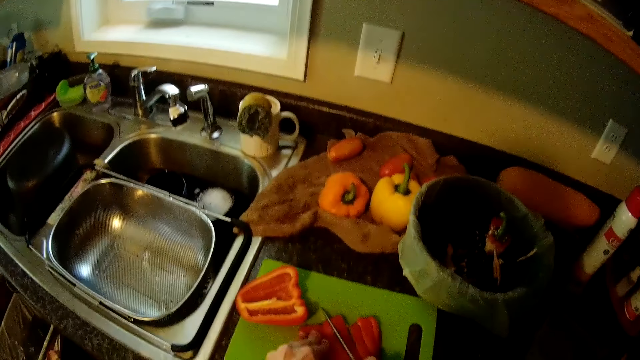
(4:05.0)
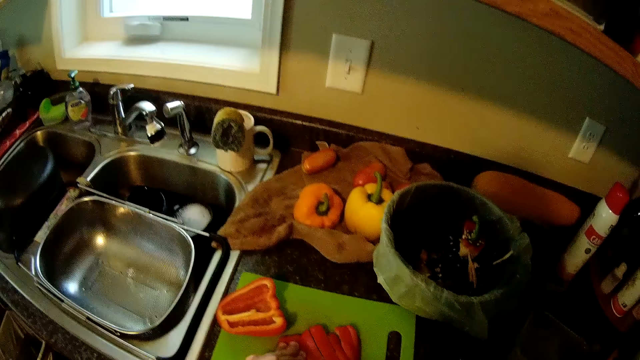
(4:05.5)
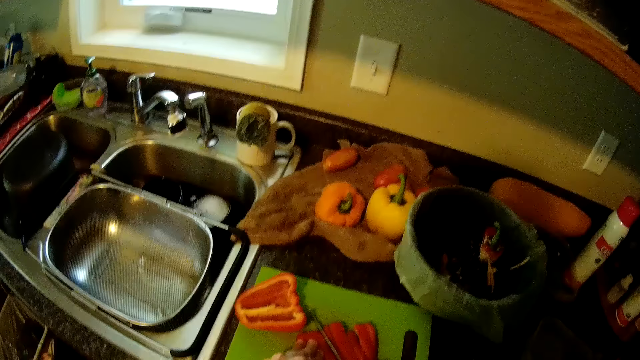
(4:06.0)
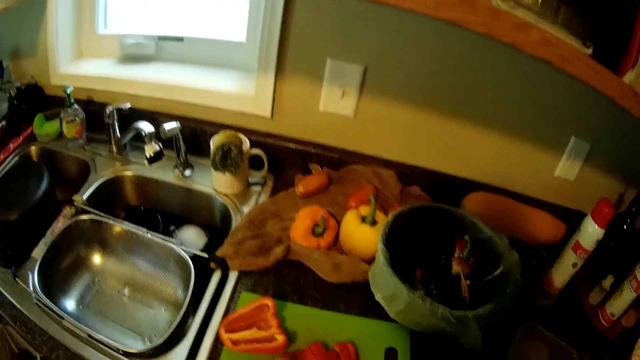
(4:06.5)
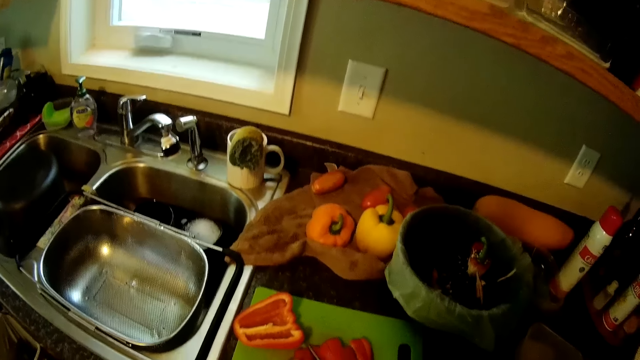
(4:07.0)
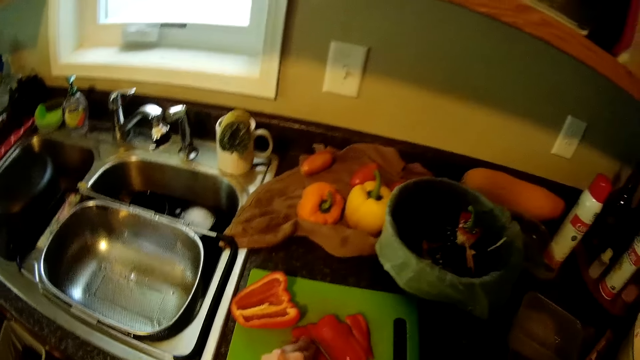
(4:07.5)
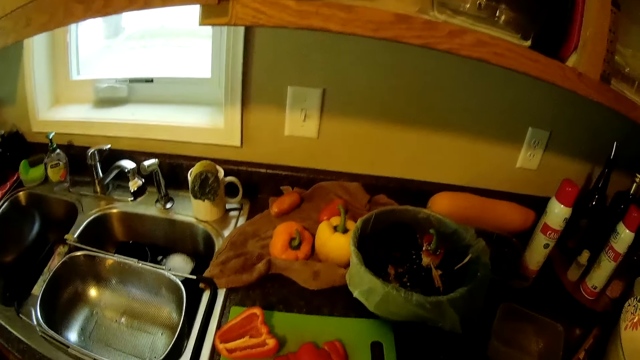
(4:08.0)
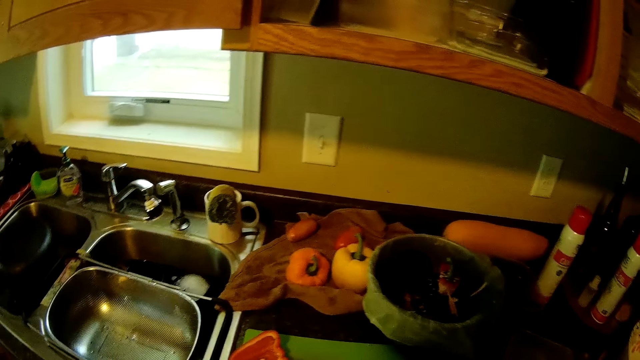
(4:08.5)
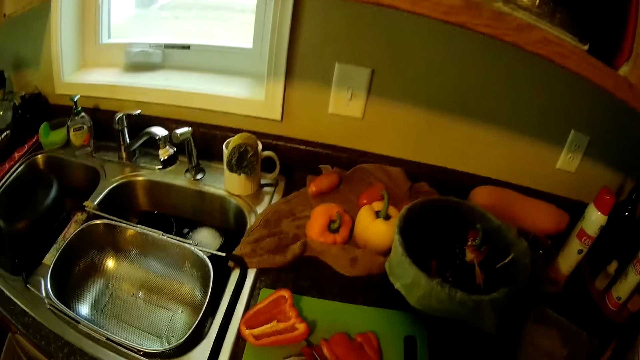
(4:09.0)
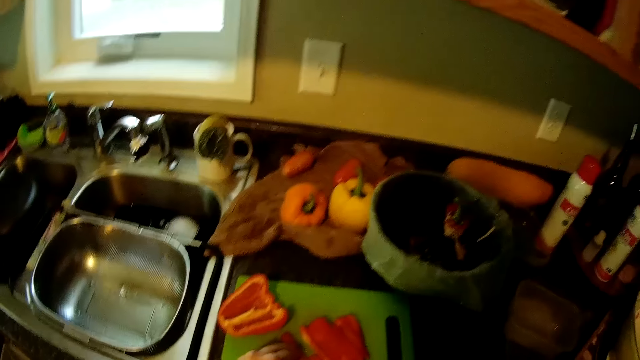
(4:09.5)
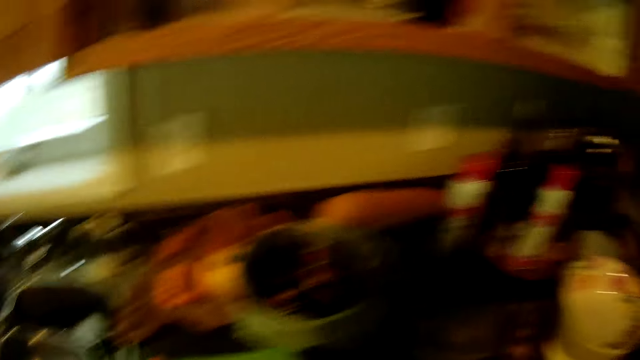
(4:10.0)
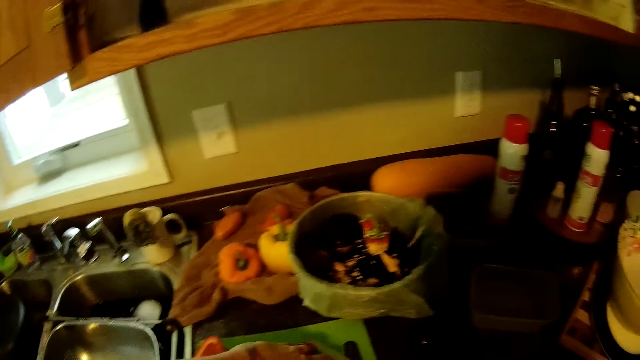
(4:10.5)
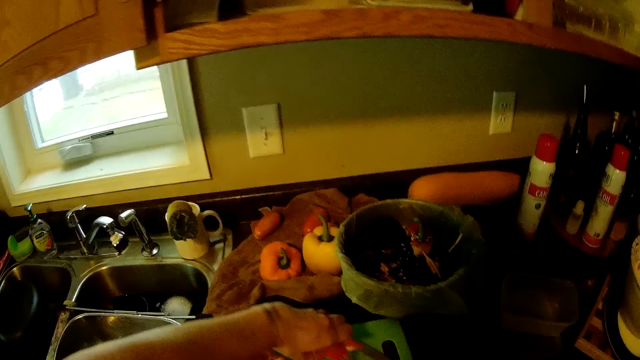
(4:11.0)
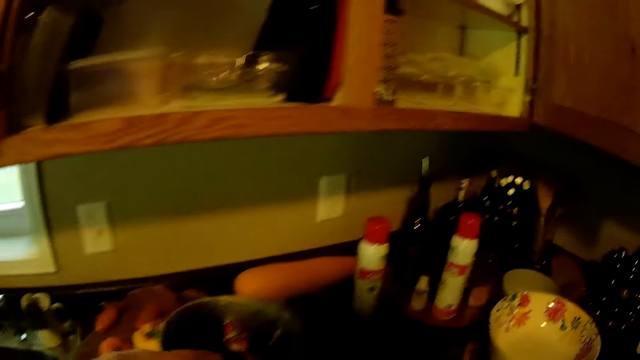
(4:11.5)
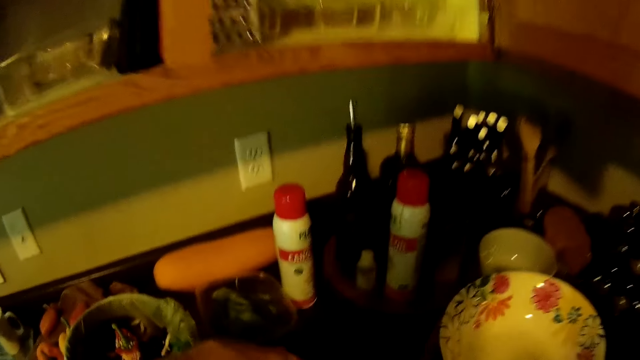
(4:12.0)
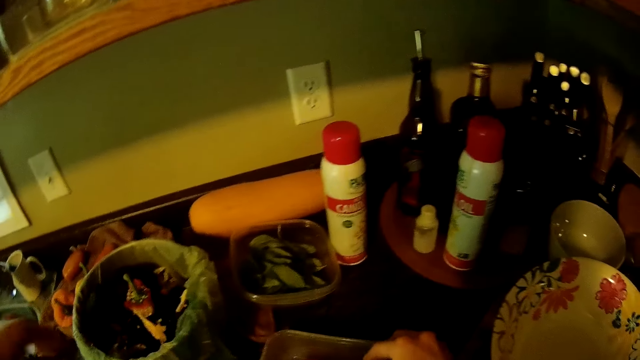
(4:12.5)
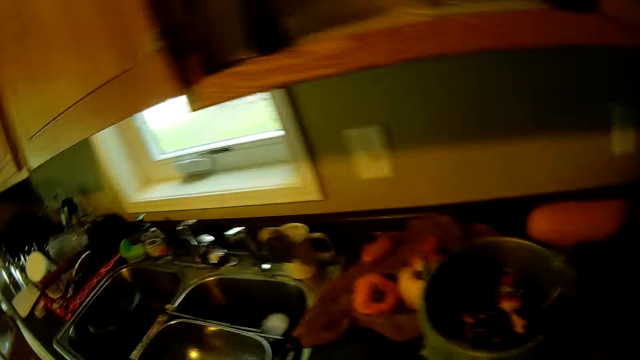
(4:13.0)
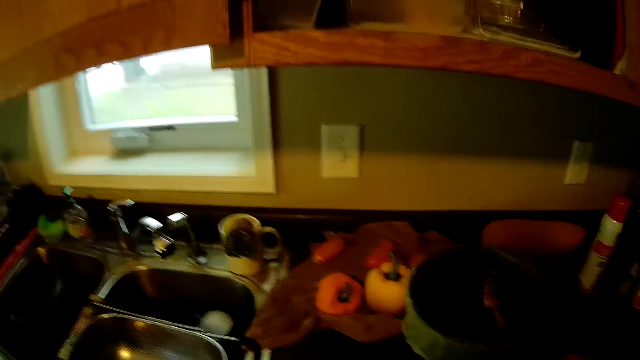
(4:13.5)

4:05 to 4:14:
The camera wearer moves the red ball pepper from the chopping board to a container on the slab.

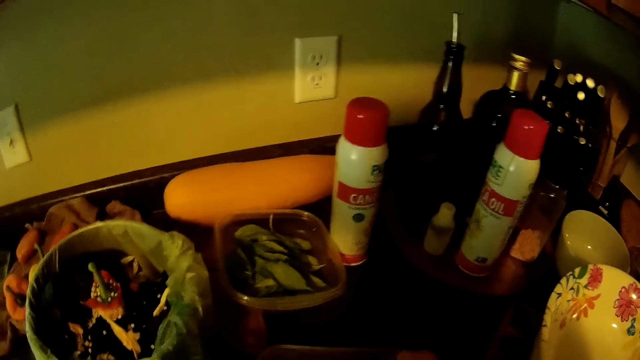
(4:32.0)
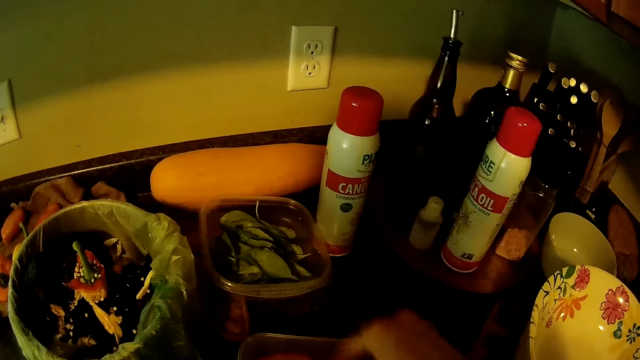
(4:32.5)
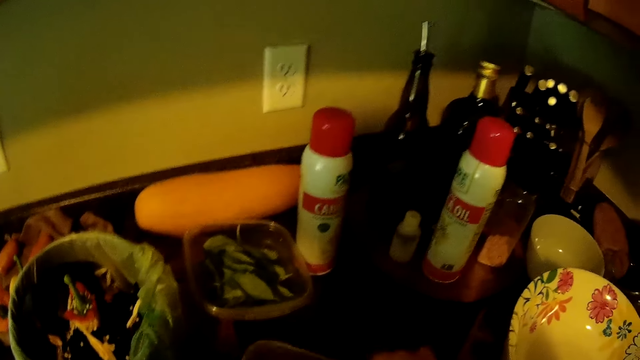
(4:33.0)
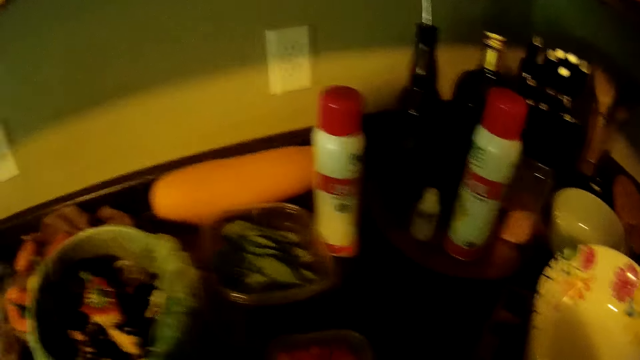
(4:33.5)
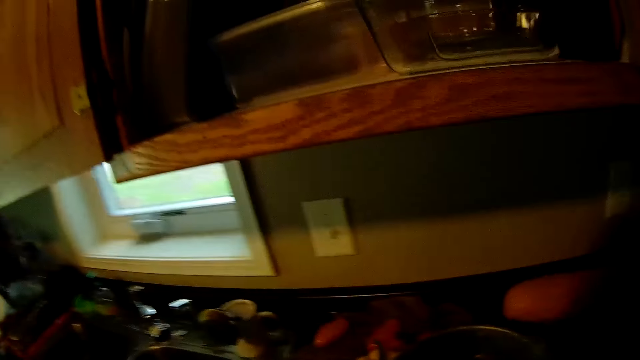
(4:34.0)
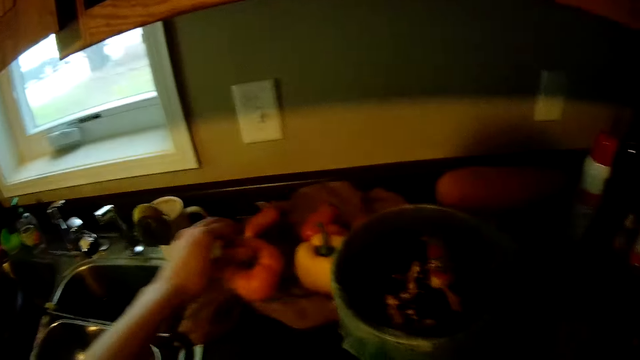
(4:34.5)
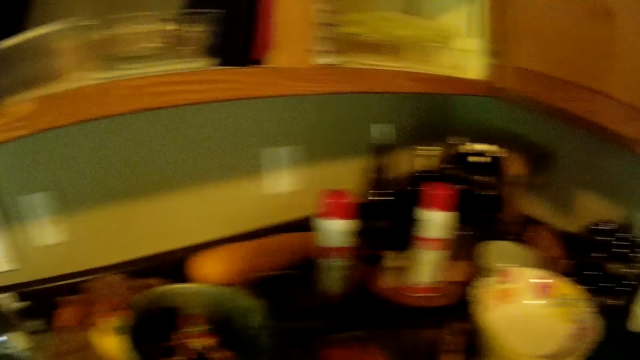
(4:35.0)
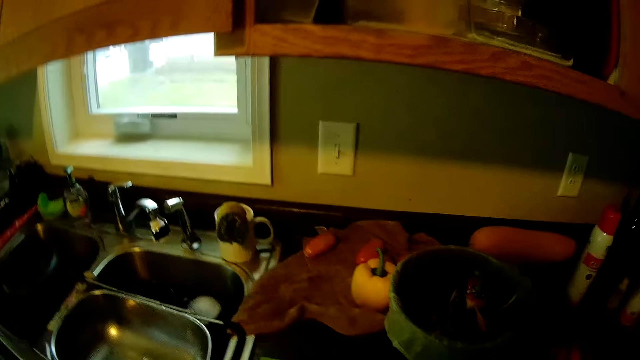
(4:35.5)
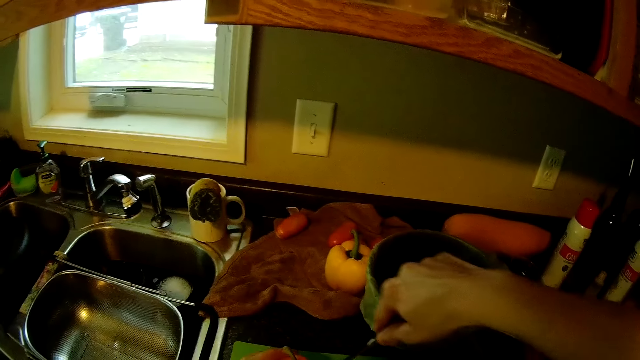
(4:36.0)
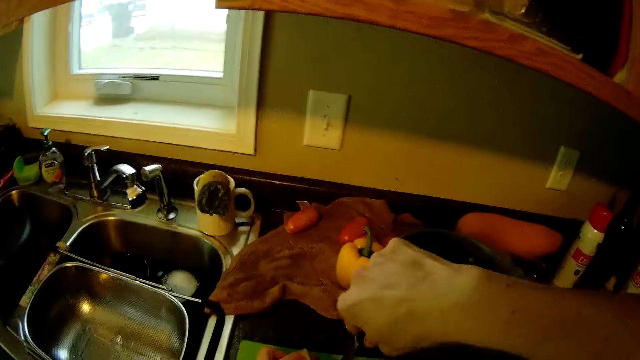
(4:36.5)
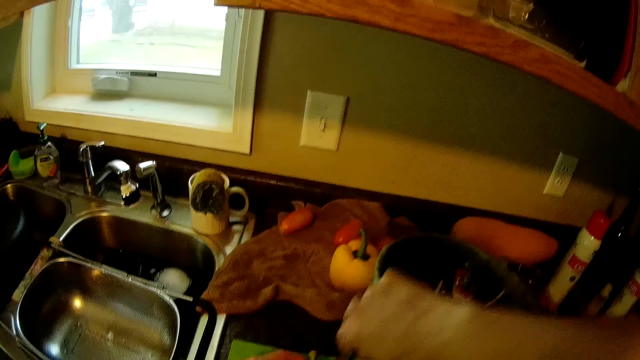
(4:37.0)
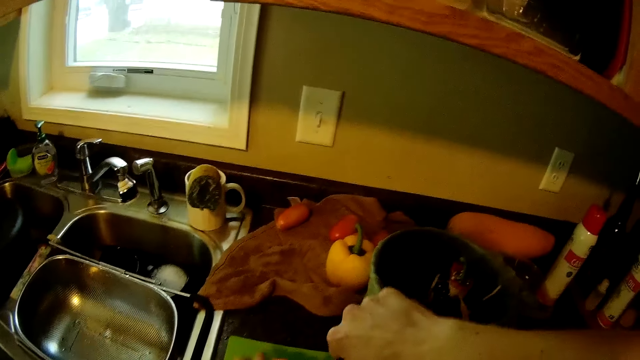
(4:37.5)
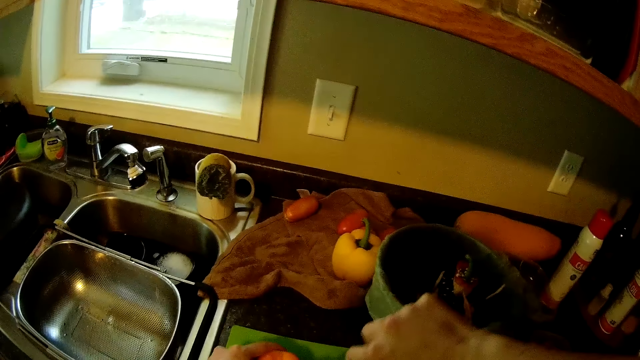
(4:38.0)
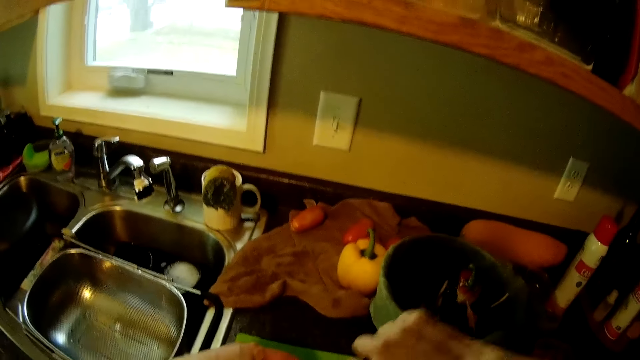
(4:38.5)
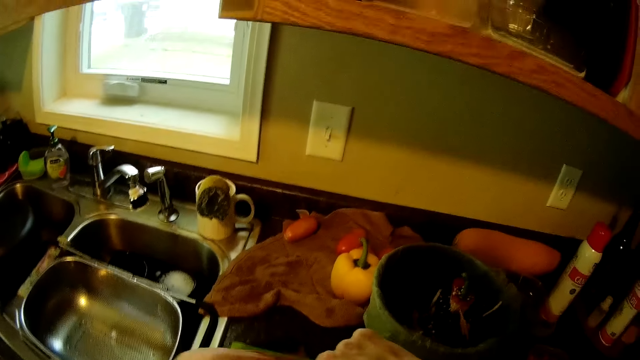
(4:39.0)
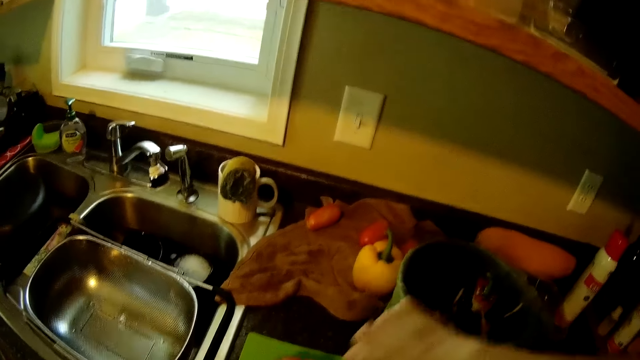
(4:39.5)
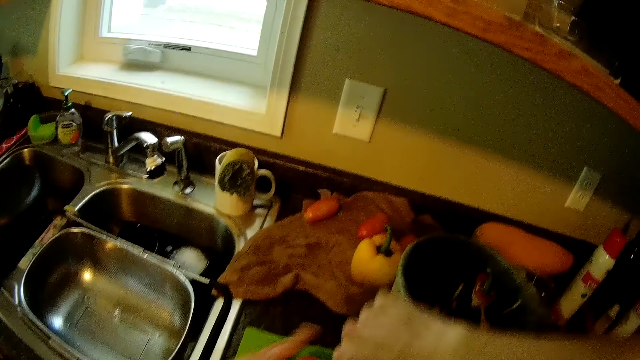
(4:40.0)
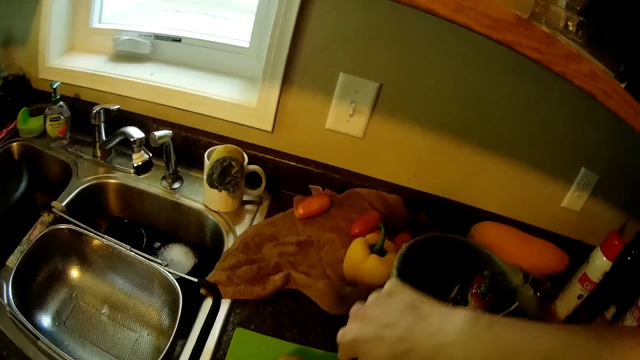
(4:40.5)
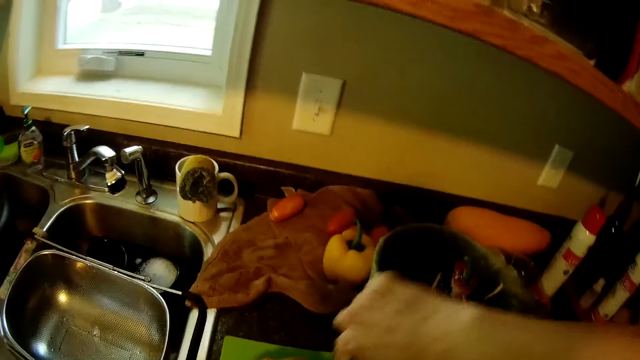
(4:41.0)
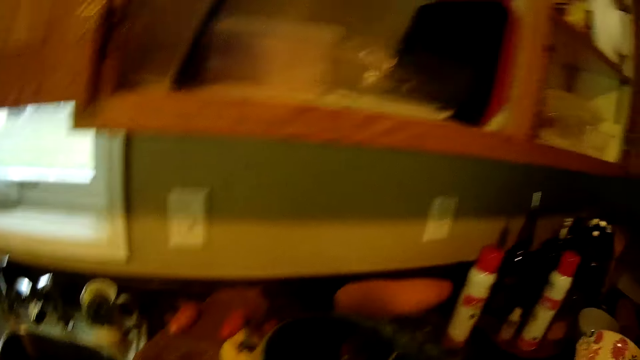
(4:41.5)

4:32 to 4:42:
The camera wearer picks an orange ball pepper from the slab with her left hand. She is cutting the pepper. She removes the seed from the orange ball pepper with the knife.

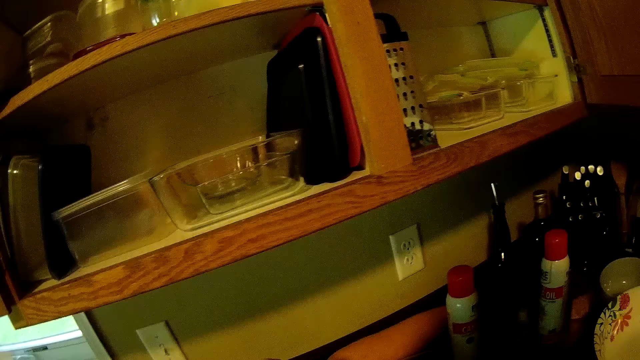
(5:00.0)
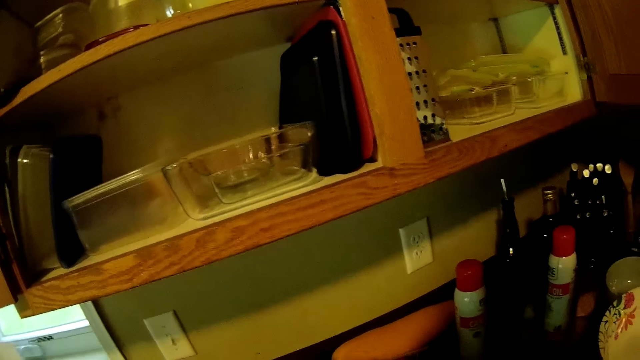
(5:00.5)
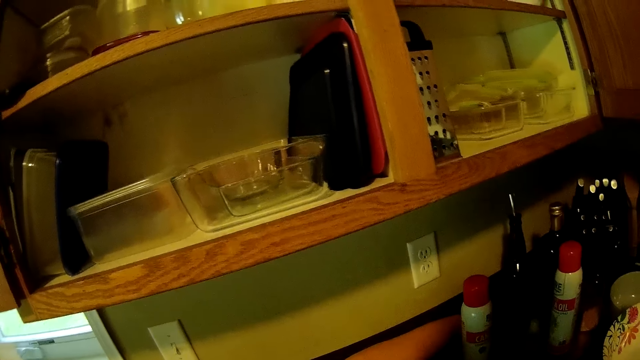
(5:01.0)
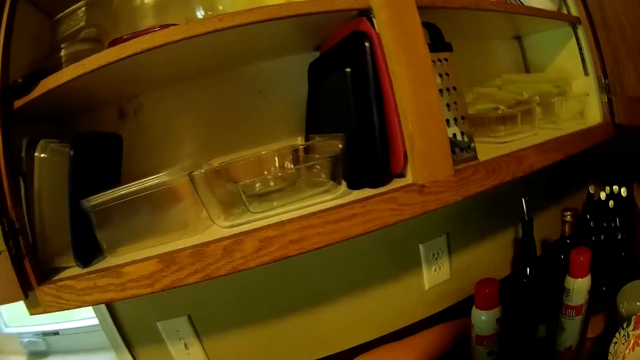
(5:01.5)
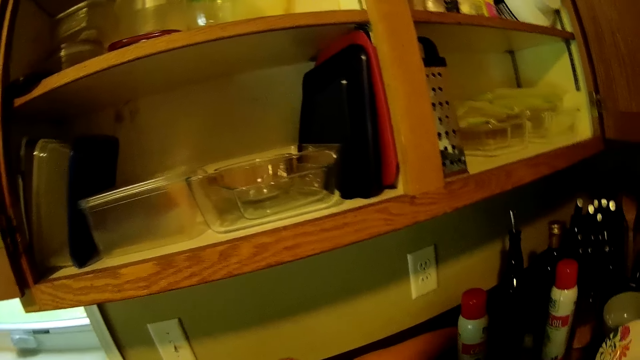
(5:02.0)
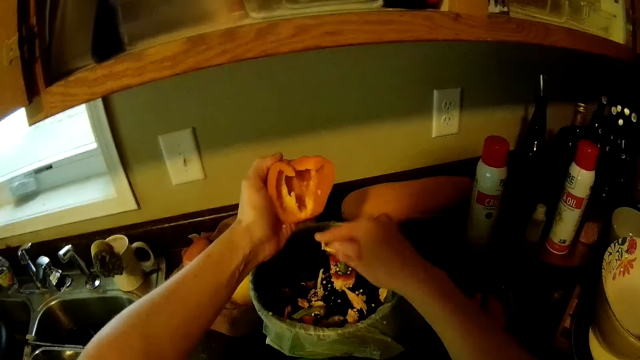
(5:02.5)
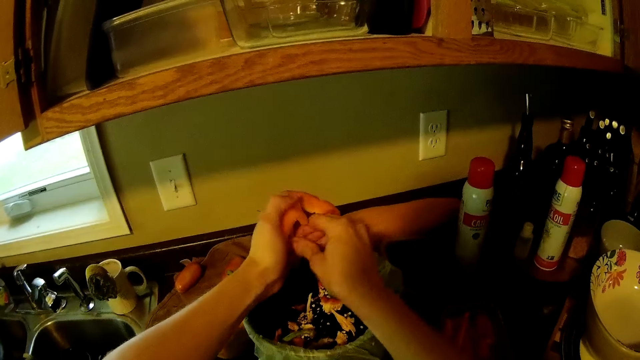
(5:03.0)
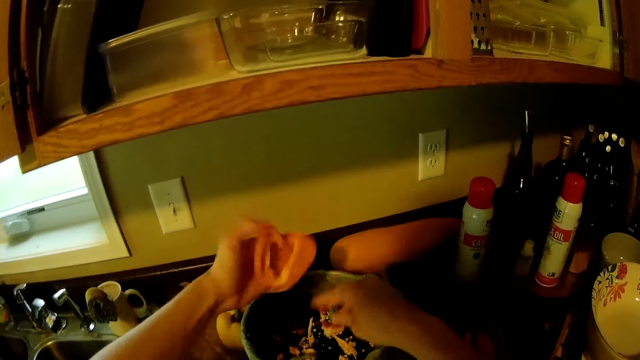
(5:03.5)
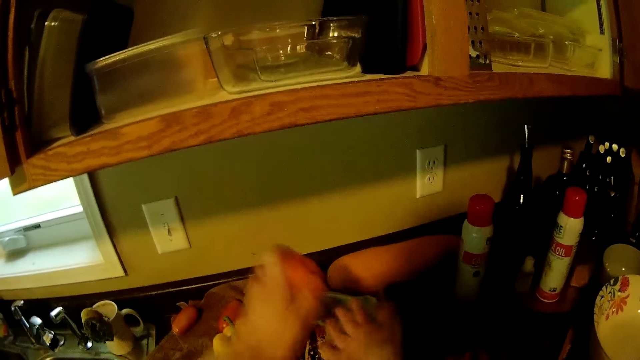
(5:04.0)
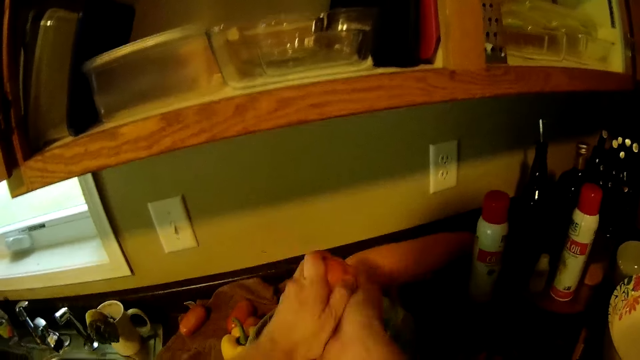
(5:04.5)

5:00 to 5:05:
The camera wearer removes the seed of the orange ball pepper with her hands into the plastic bag.
